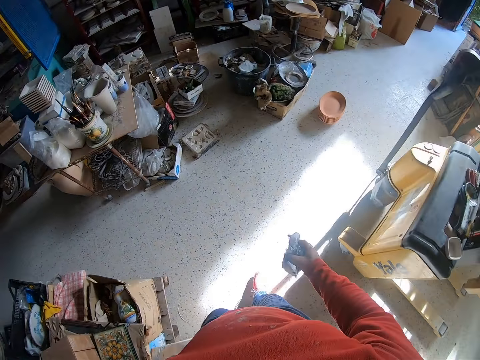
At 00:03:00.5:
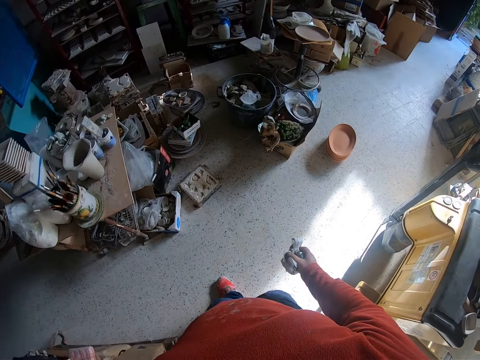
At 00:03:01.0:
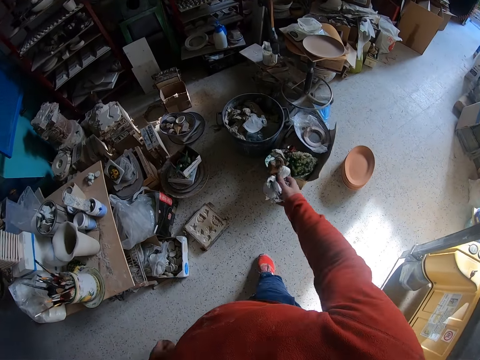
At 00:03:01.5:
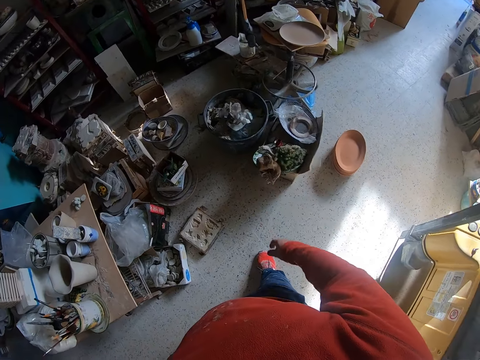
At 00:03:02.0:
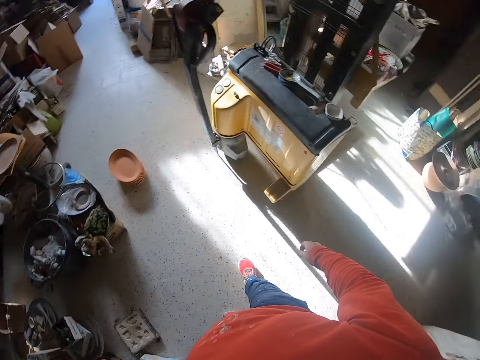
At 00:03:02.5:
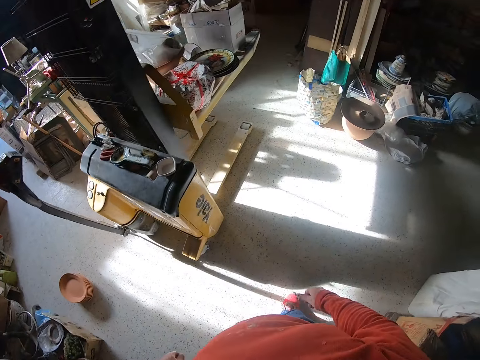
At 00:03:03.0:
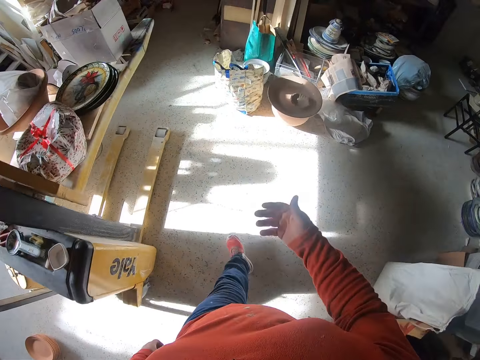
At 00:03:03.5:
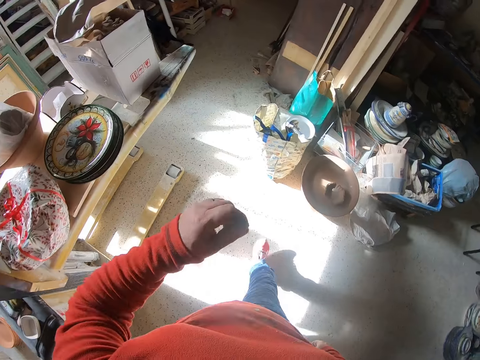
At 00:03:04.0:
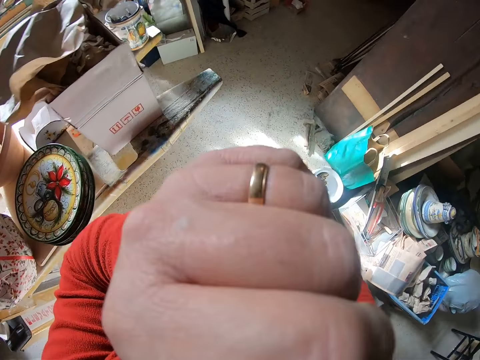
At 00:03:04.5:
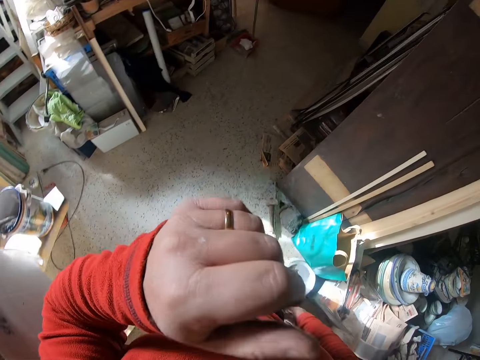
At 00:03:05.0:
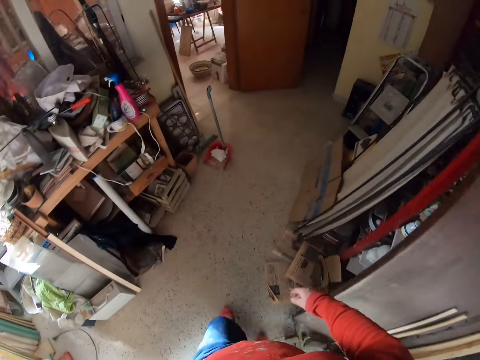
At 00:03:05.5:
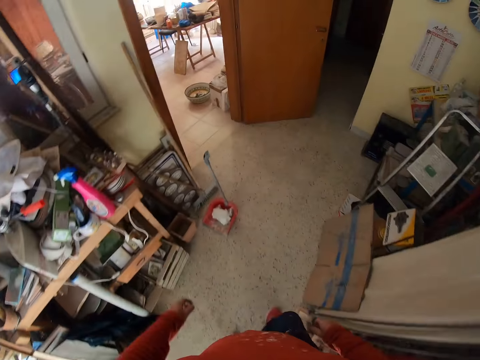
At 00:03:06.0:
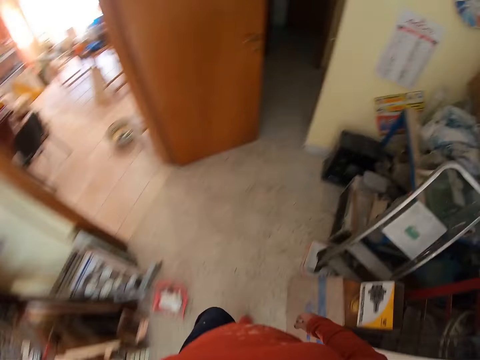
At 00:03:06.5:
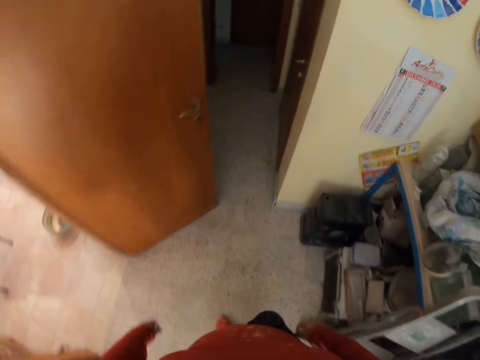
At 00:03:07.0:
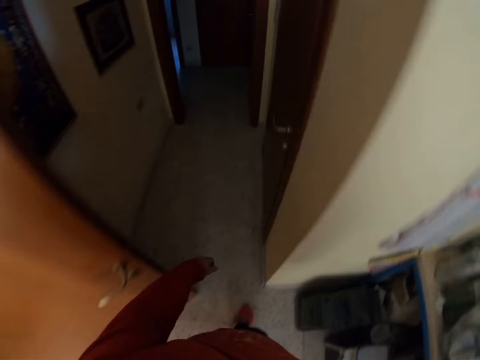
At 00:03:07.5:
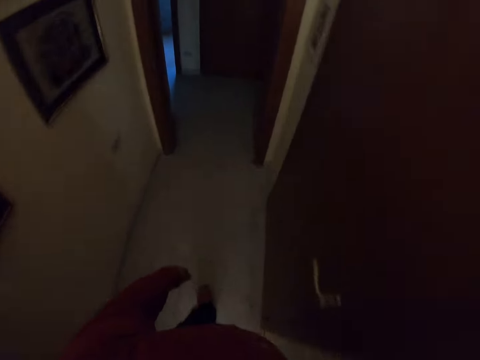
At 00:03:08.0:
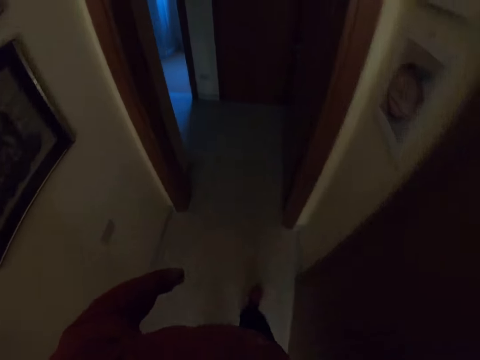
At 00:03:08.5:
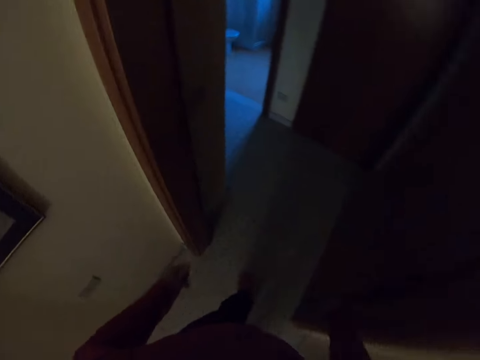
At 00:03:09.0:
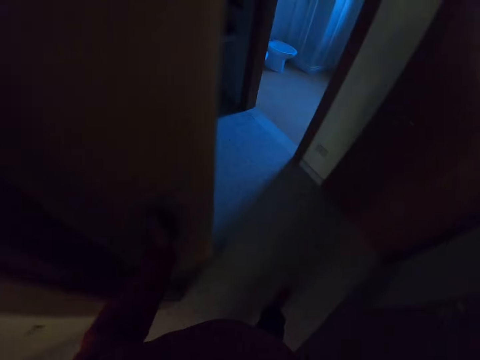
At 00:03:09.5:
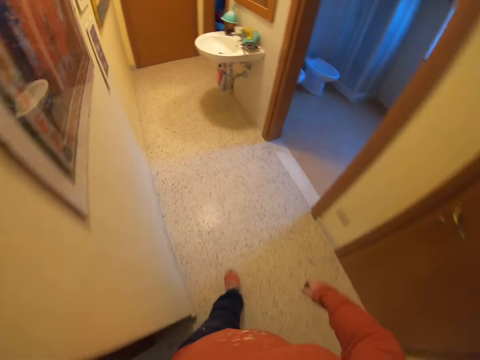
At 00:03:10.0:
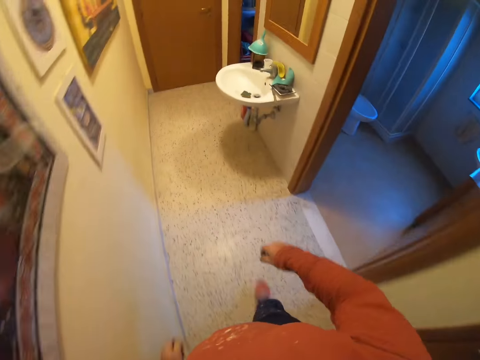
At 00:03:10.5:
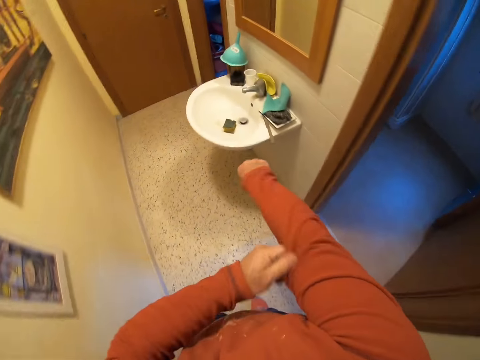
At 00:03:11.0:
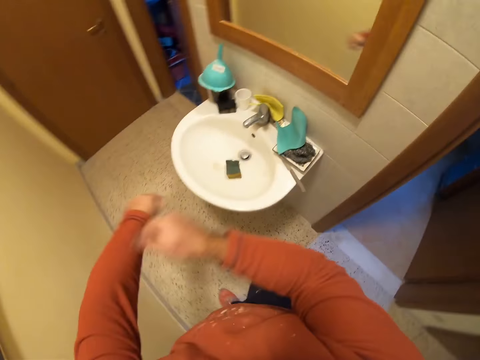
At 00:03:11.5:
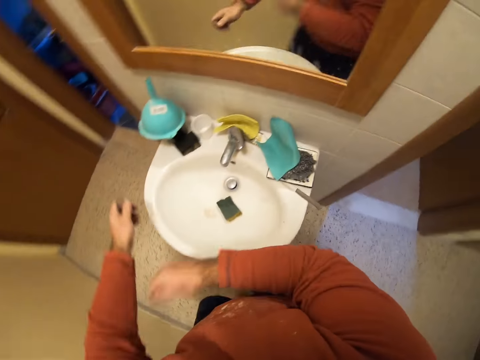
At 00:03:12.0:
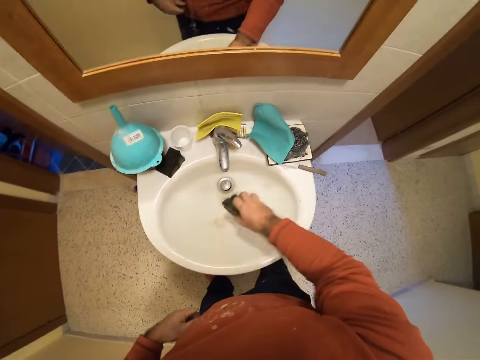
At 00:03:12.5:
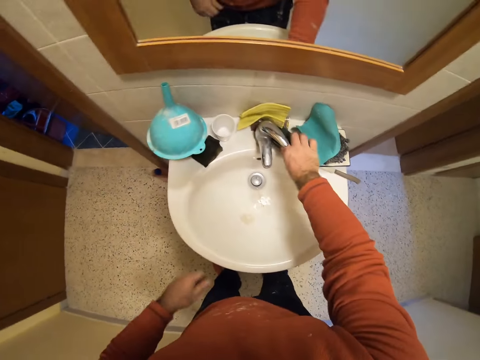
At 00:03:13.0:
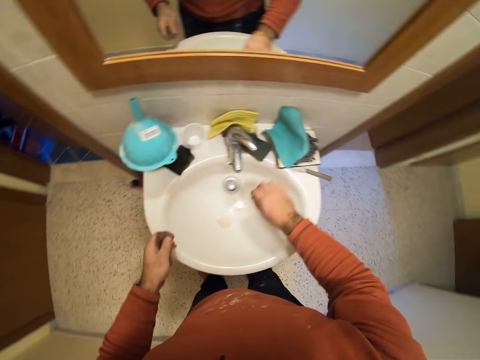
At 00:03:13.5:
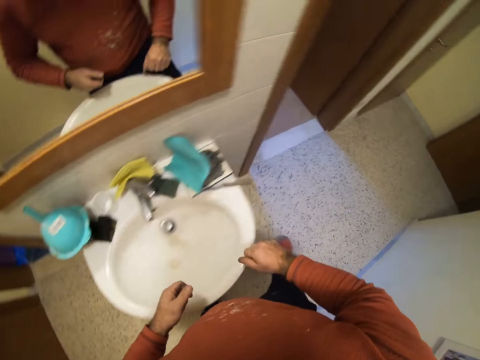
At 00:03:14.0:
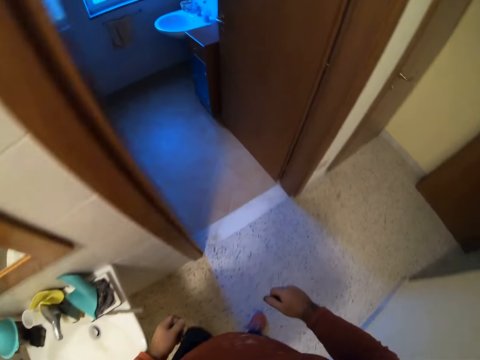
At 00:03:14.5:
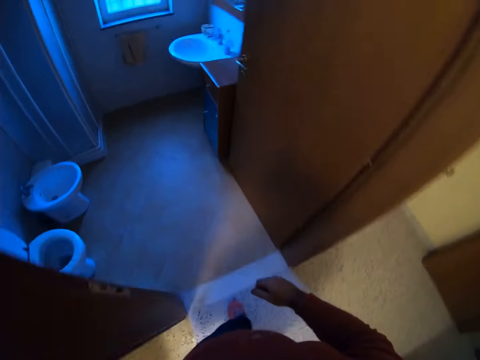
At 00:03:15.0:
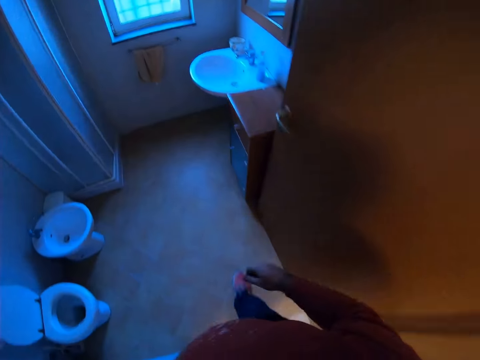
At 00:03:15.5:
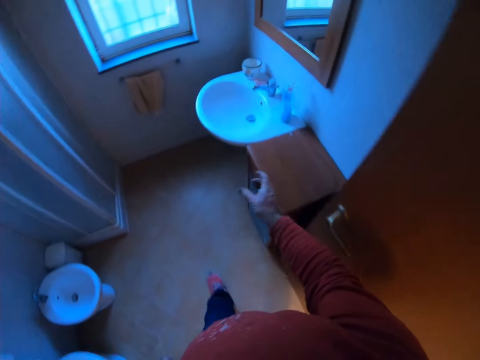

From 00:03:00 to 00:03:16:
The camera wearer throws the tissue in the dustbin. They turn around and walk around the workshop. They switch the lights on and walk around the workshop. They fold sleeves. They take a sponge. They walk in the room.

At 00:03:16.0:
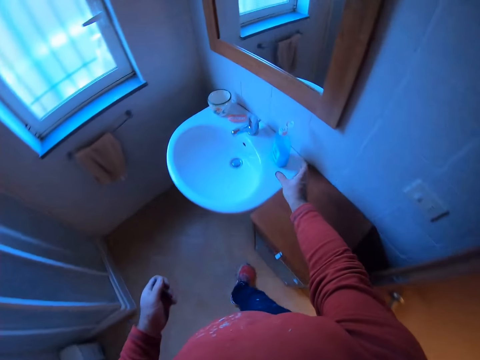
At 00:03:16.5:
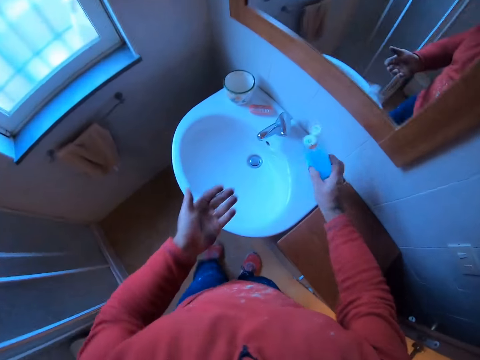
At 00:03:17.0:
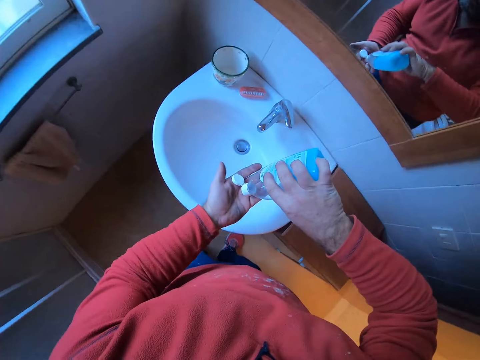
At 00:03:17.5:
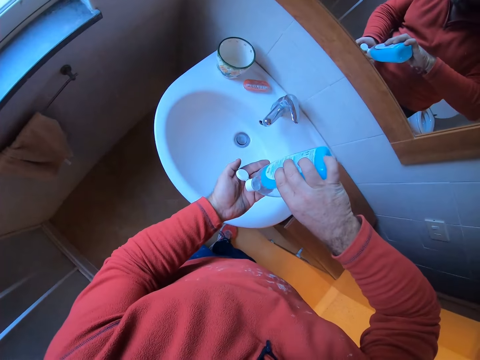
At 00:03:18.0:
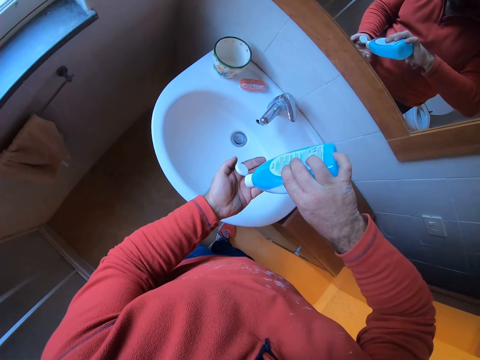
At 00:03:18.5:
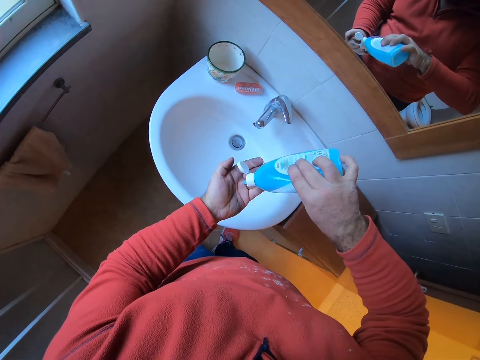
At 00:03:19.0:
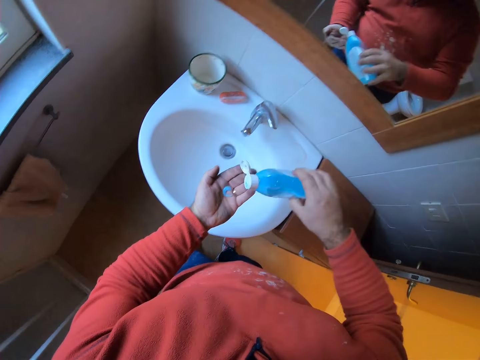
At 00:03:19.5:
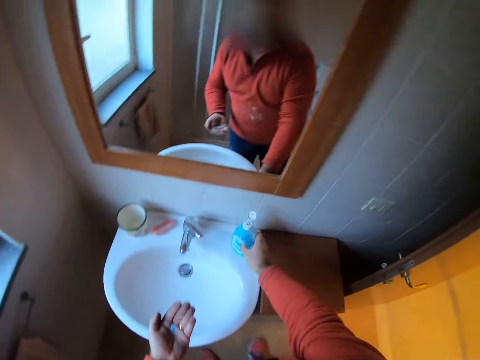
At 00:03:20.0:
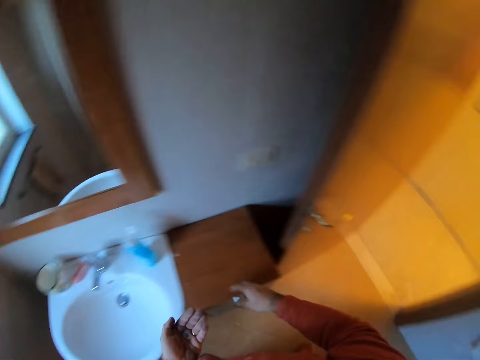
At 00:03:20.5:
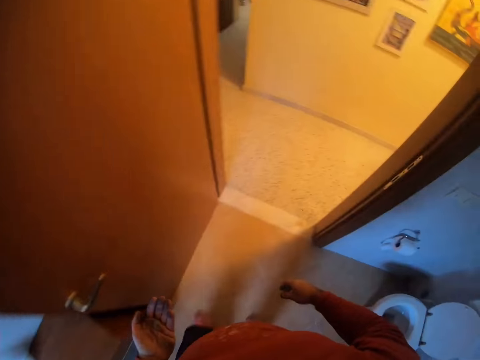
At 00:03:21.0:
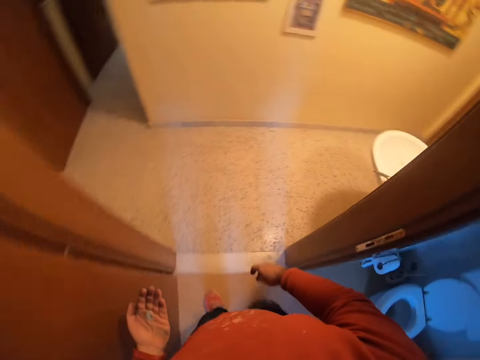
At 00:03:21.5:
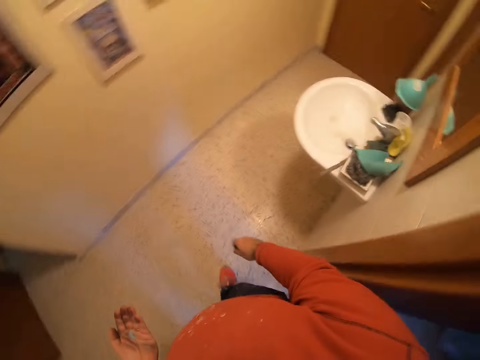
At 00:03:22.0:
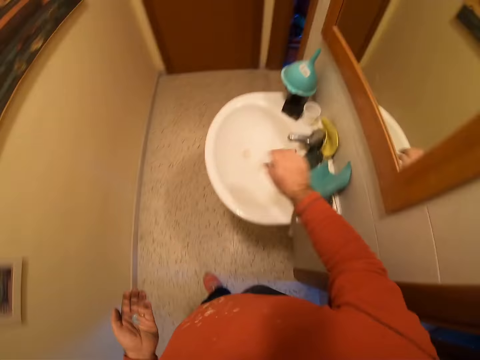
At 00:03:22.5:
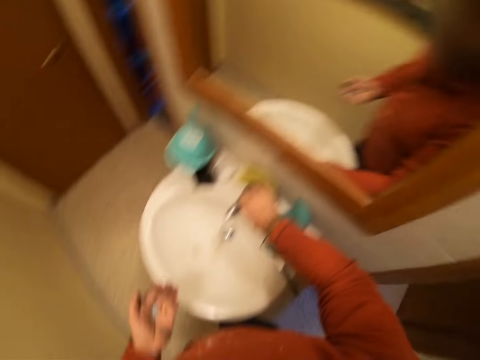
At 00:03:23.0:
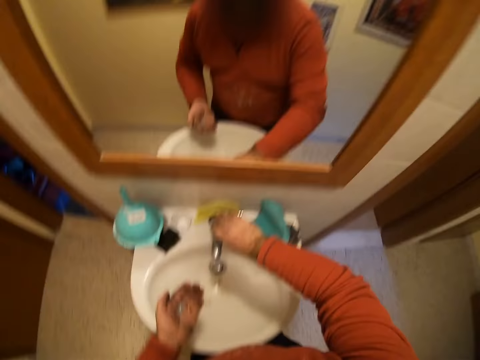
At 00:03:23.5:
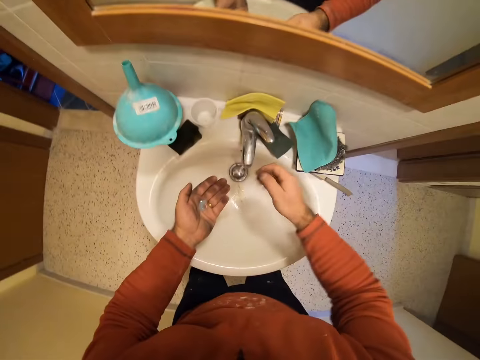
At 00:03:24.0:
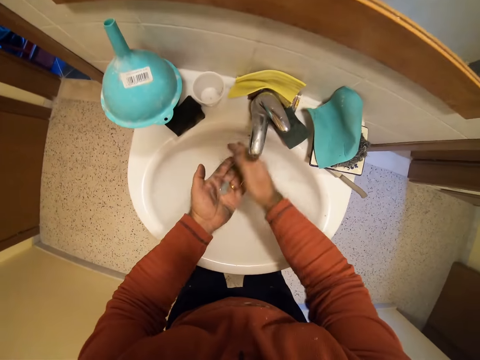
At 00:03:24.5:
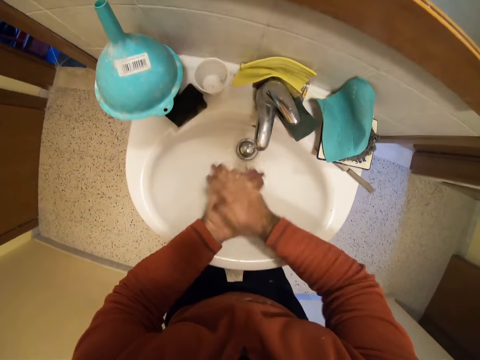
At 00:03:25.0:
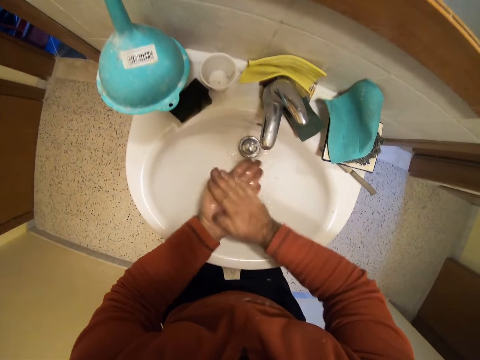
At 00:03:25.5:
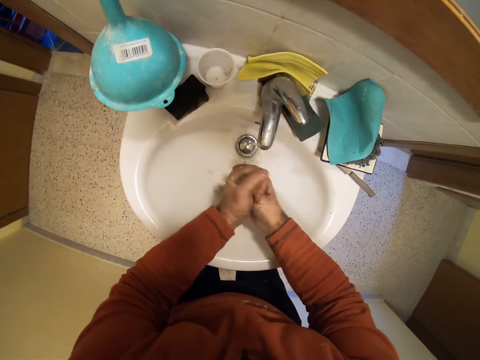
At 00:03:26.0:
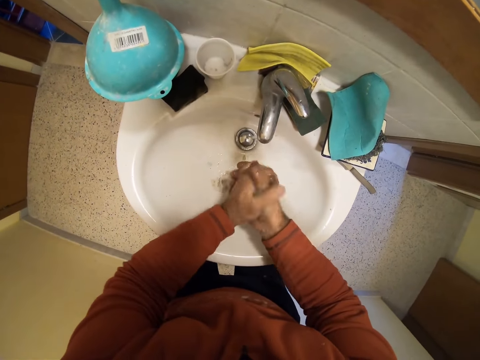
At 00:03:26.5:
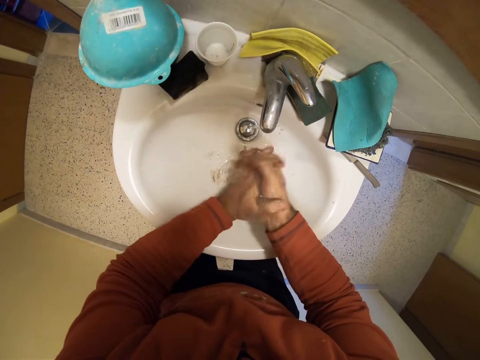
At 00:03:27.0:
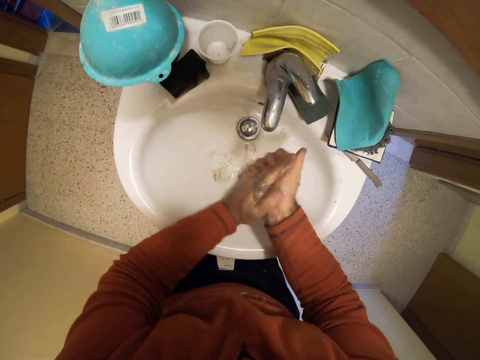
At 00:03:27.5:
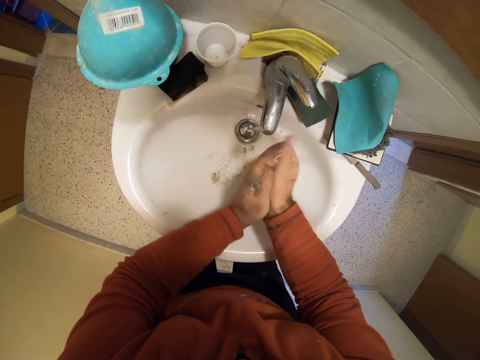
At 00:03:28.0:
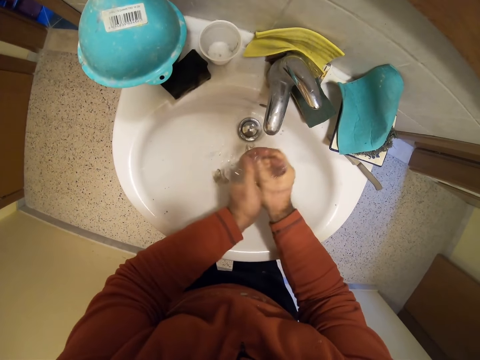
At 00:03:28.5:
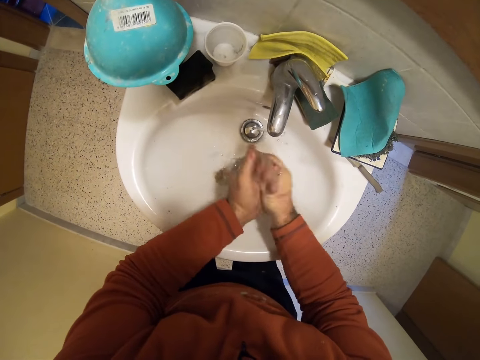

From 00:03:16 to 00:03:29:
The camera wearer lifts the soap detergent. He puts the soap in his hands. He places the soap detergent on the sink. He walks around the workshop. He opens the water tap. He washes his hands.
